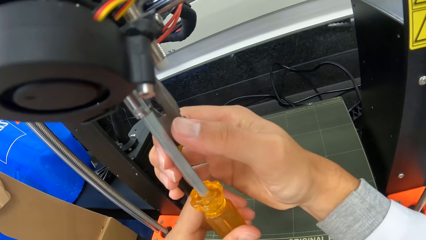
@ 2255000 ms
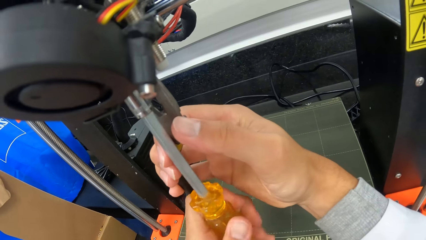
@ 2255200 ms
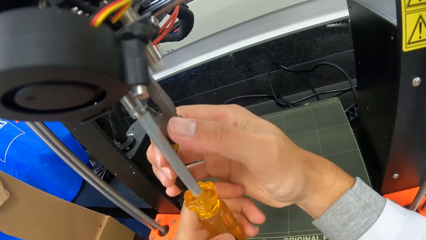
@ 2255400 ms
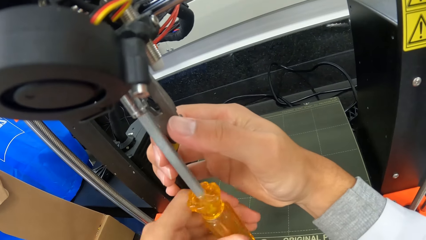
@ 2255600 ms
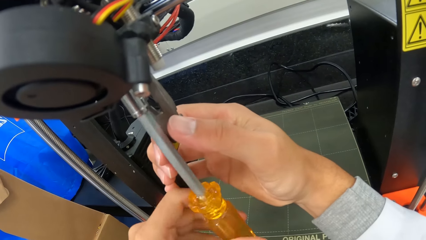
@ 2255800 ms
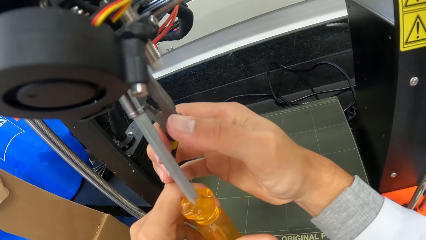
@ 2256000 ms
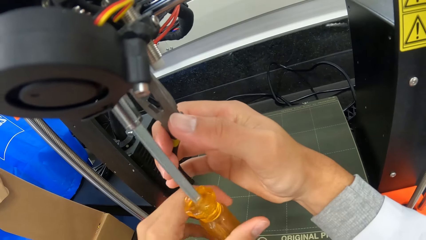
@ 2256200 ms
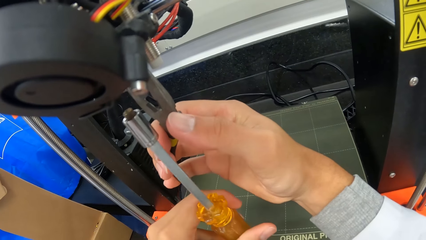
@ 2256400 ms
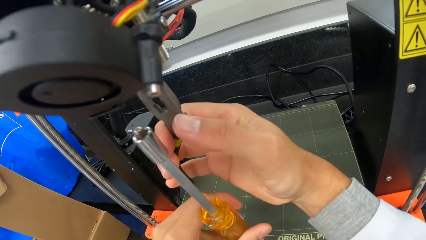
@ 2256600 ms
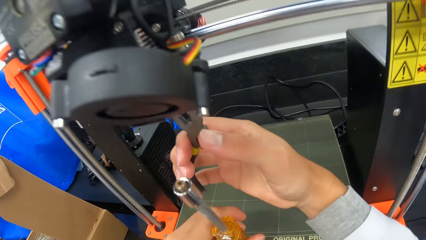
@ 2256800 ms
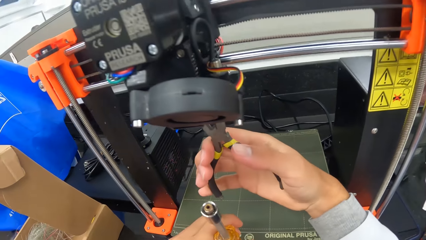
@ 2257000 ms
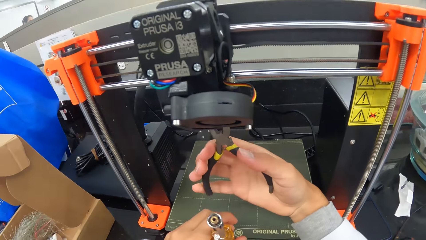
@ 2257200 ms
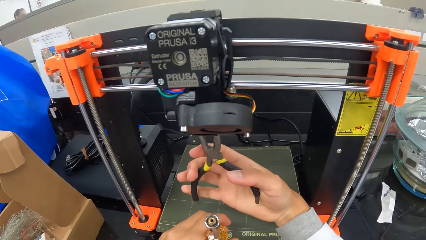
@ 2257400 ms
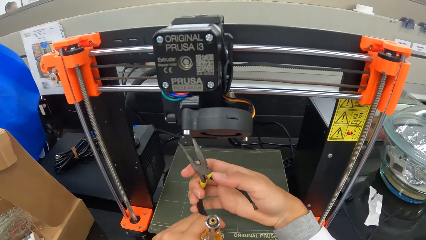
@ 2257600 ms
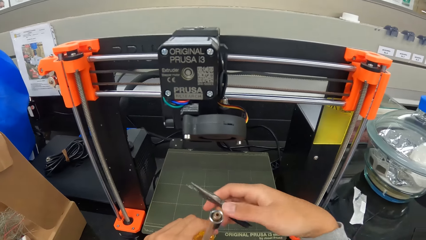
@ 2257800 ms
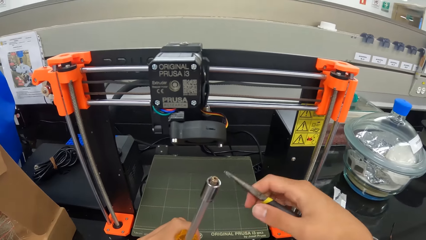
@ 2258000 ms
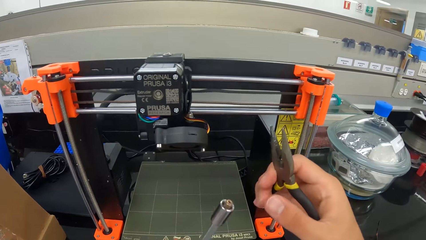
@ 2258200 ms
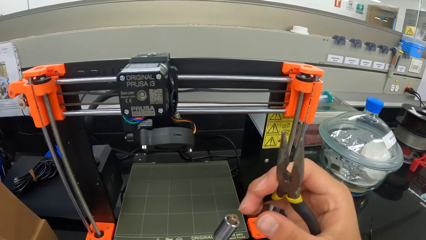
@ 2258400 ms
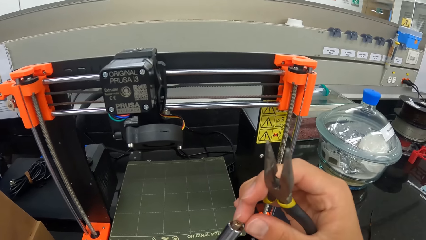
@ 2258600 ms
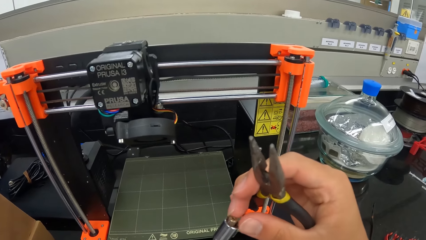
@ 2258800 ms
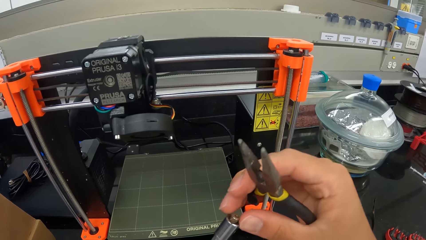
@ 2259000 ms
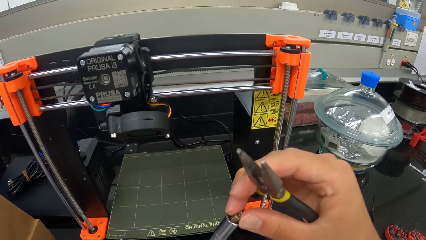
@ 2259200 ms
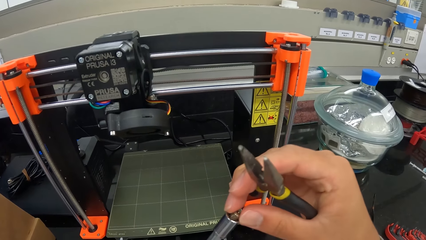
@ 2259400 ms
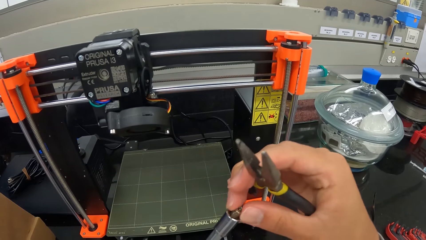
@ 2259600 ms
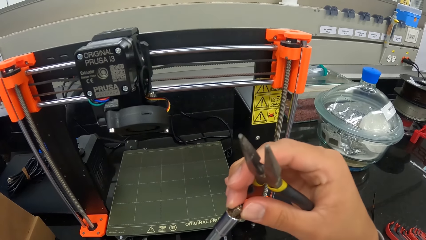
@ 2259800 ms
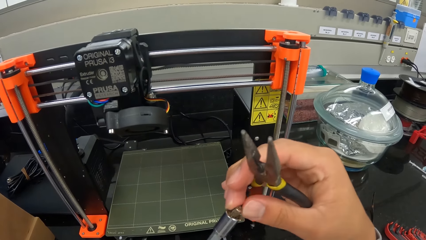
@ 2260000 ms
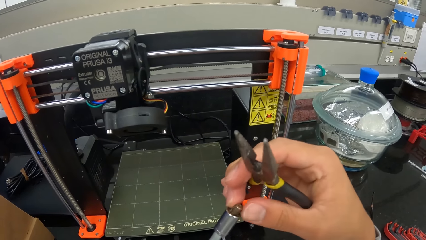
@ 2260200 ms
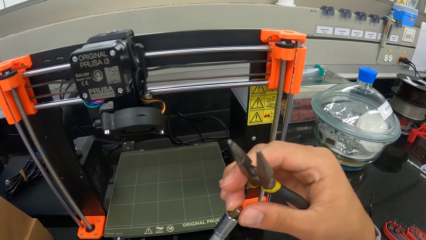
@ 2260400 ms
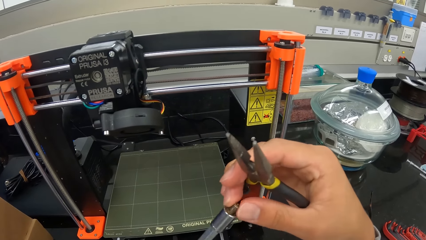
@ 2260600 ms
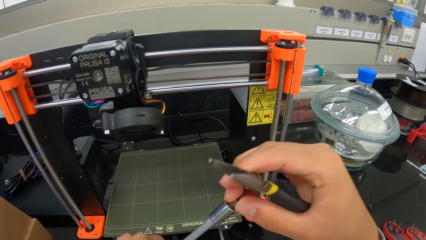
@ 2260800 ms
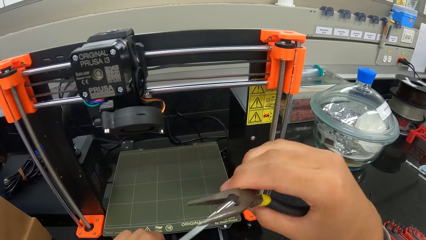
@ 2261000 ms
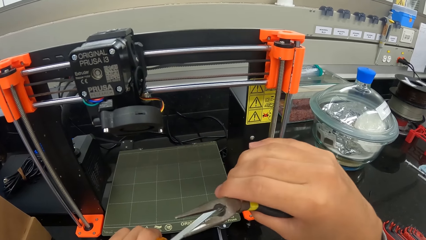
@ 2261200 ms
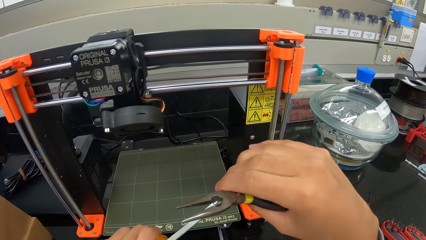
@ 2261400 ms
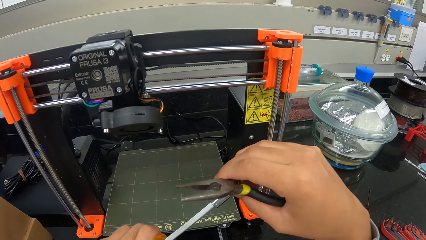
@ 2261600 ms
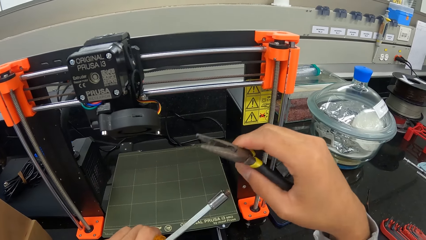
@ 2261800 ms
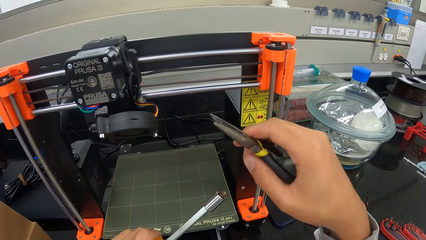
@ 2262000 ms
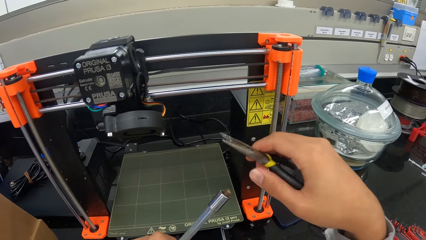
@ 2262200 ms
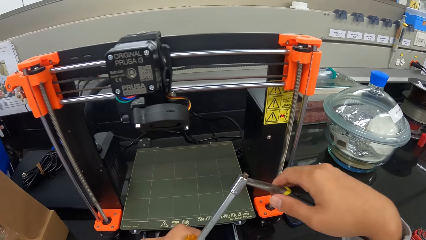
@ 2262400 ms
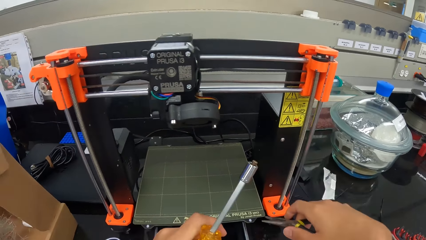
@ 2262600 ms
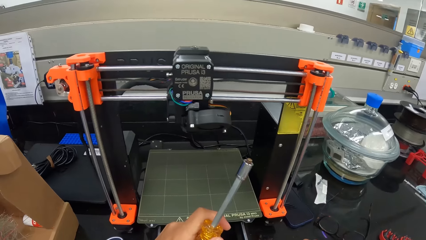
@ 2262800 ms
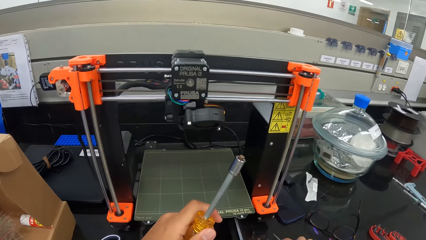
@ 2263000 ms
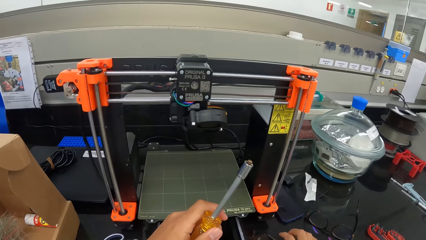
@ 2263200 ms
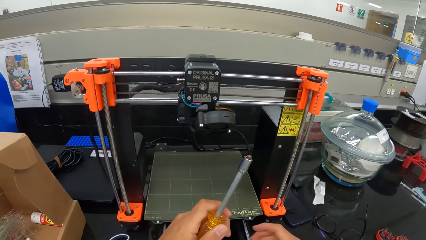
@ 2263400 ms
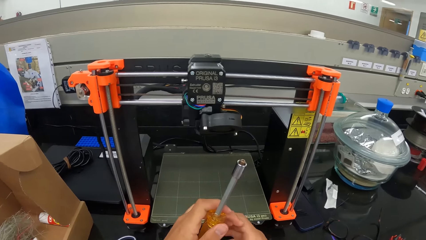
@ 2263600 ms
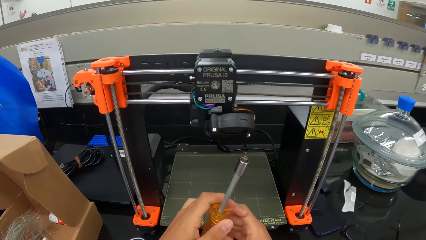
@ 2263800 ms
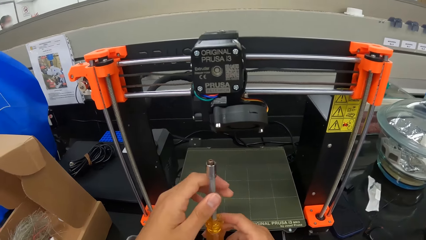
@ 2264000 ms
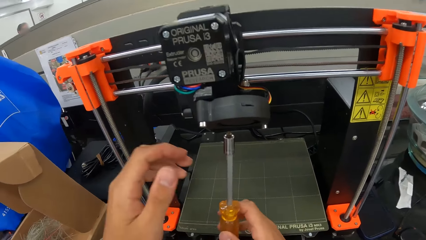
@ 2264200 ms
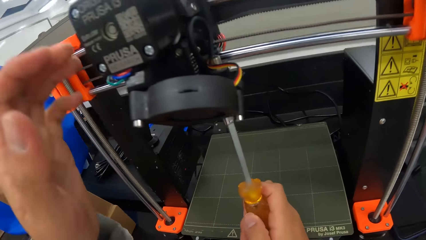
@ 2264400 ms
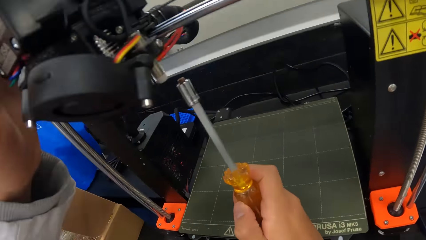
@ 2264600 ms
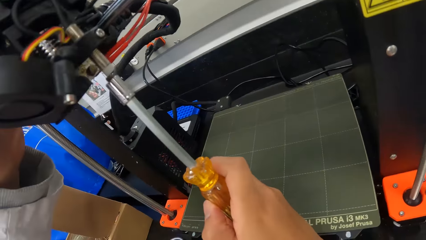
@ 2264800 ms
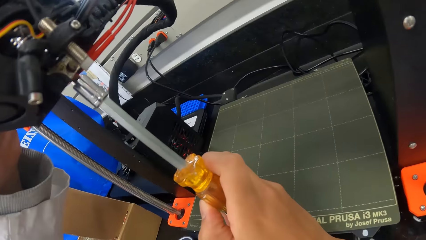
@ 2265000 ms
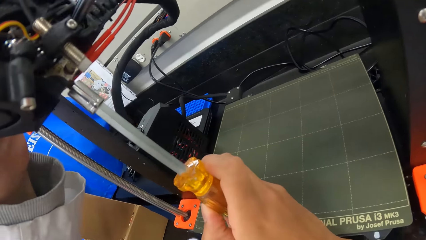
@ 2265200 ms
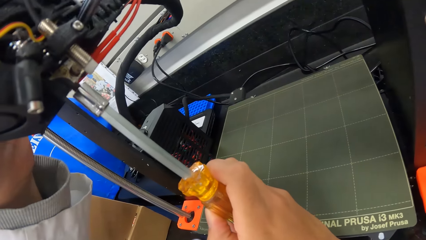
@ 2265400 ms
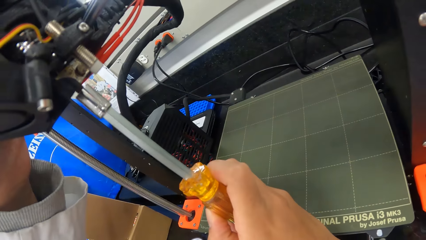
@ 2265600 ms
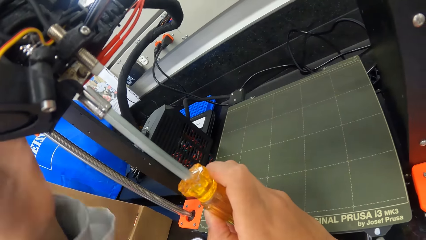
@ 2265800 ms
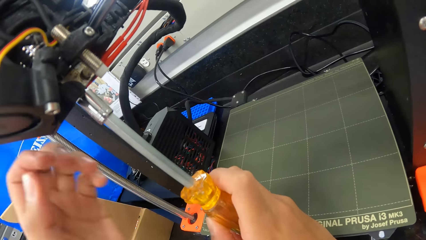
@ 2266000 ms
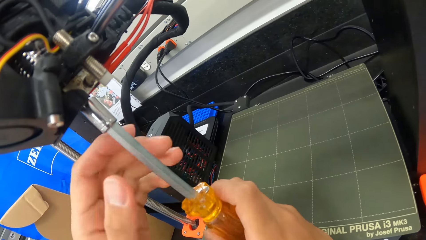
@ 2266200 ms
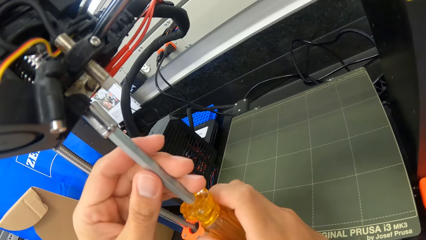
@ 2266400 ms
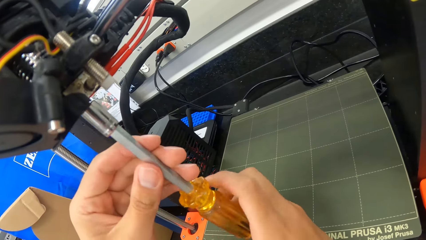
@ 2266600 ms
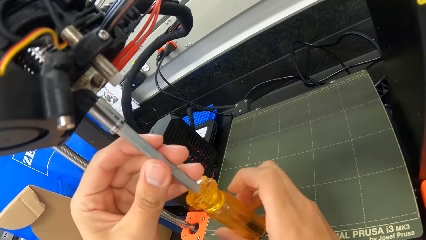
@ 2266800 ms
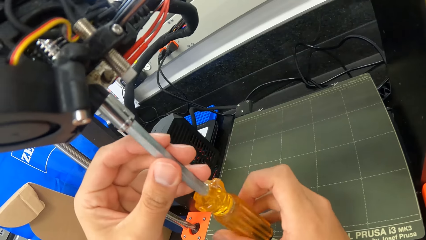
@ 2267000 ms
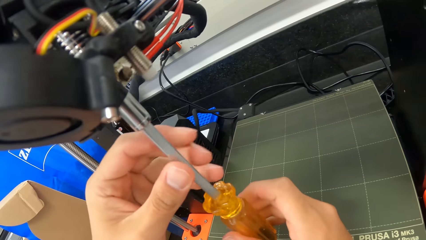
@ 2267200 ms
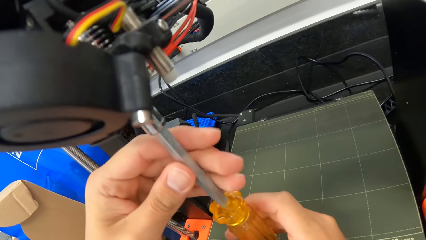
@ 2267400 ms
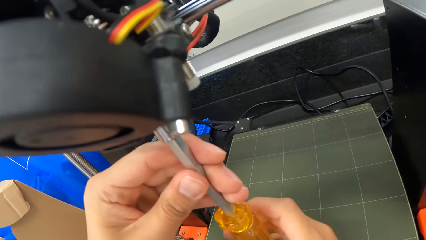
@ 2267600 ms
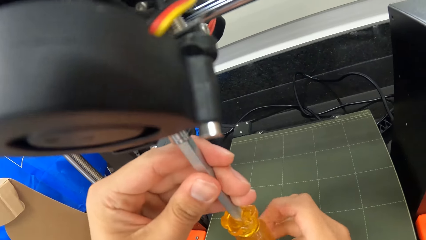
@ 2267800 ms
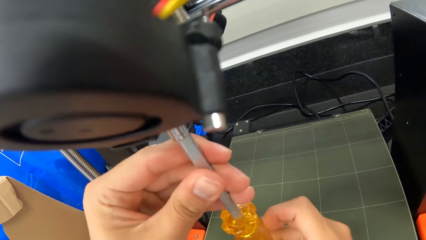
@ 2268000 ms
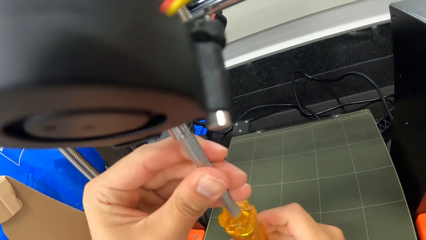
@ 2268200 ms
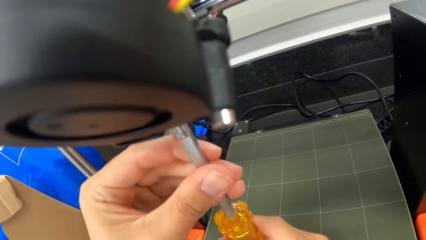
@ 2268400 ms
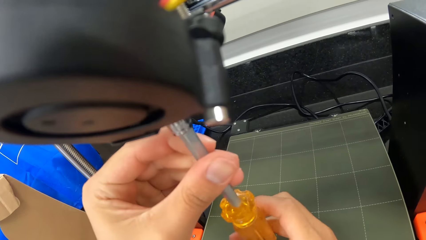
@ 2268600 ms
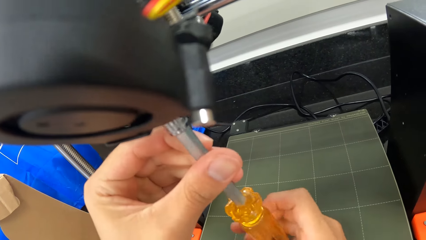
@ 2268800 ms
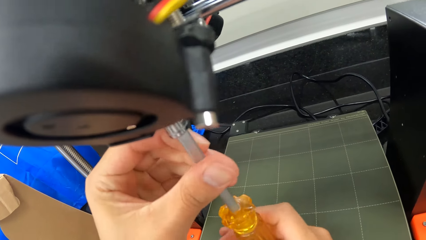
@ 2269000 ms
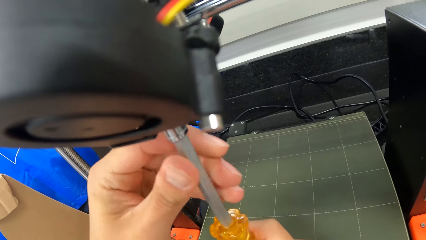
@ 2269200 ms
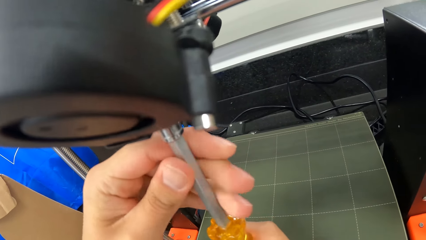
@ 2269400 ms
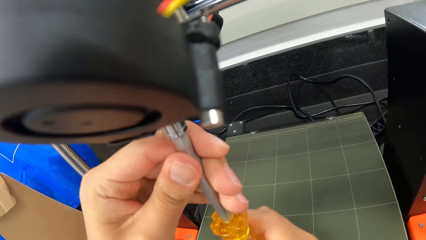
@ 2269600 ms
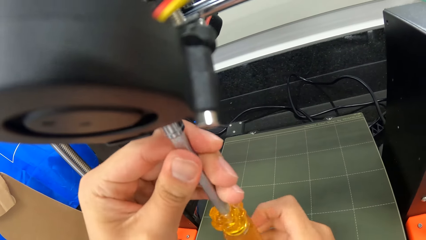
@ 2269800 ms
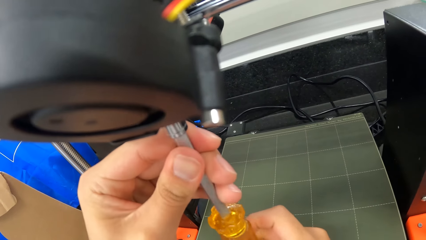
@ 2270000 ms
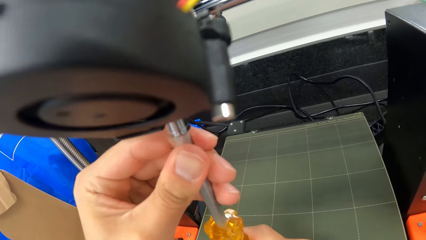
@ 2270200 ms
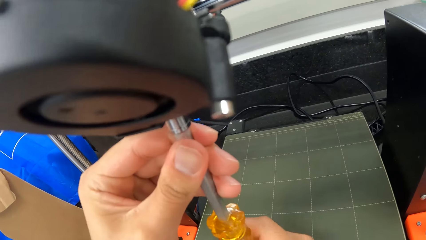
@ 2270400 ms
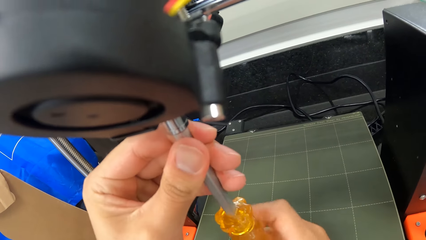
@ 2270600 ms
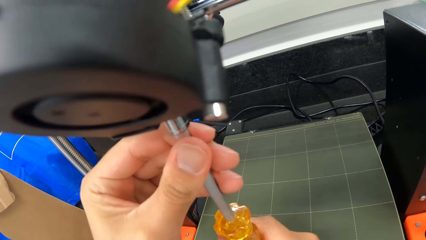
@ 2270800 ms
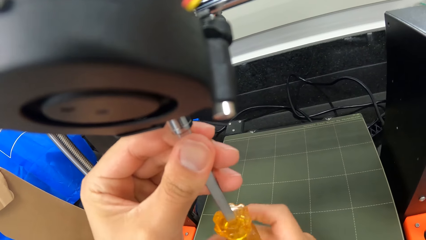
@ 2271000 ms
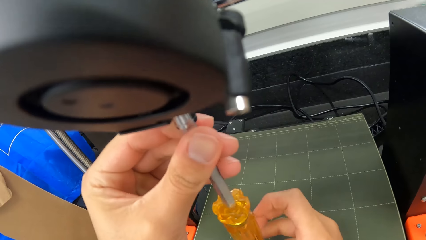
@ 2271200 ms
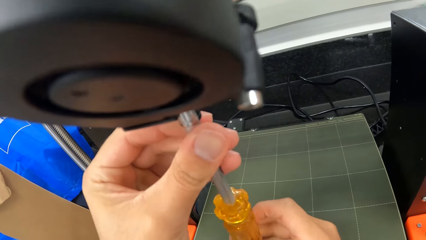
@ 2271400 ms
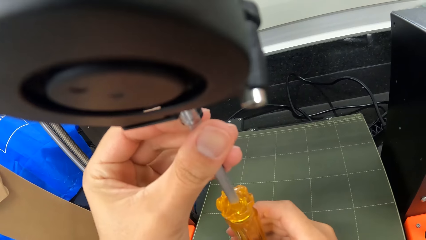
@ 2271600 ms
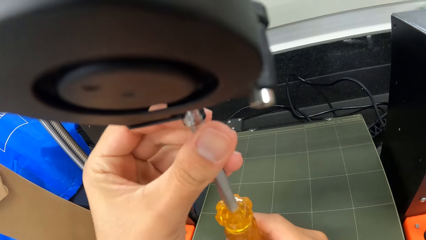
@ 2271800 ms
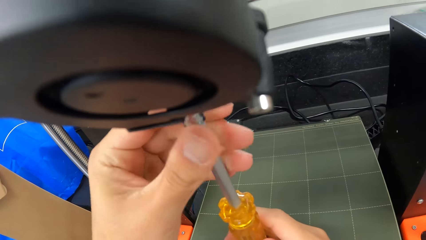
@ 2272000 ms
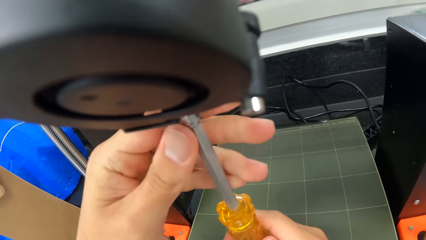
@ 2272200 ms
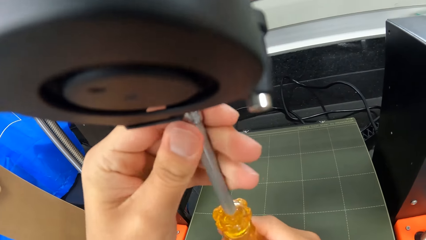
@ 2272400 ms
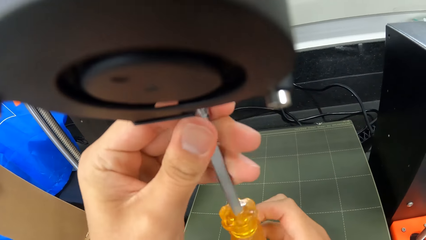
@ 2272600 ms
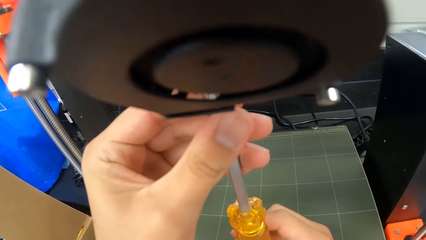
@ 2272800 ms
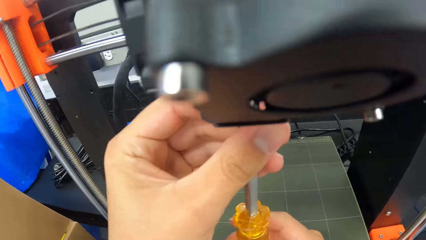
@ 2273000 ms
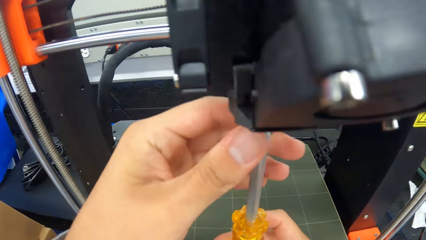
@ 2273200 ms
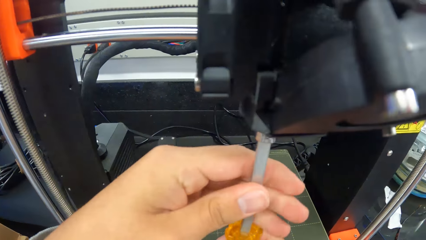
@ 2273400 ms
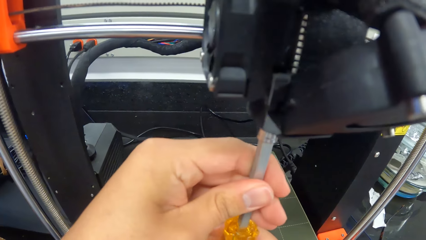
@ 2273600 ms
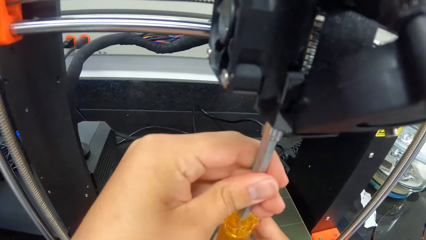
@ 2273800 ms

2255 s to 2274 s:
The camera wearer loosens the screw from the 3D printer with the screwdriver in his left hand. He brings out the tip of the screwdriver with his right hand. He touches the screw on the screwdriver. He places the plier on the laboratory cabinet with his right hand. He passes the screwdriver to his right hand. He loosens the 3D printer with the screwdriver in his right hand. He fixes the weighing machine with the screwdriver. He loosens the 3D printer with the screwdriver in his hands.
